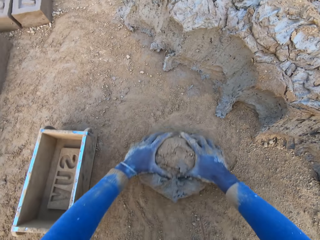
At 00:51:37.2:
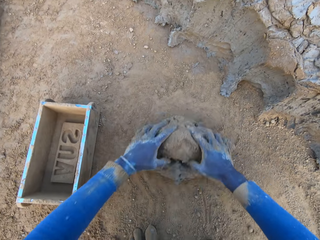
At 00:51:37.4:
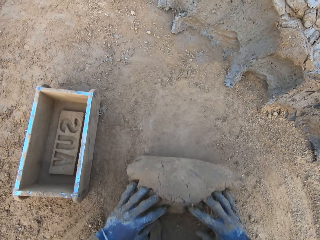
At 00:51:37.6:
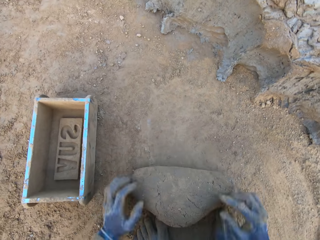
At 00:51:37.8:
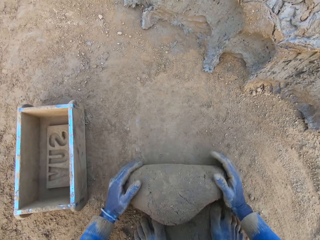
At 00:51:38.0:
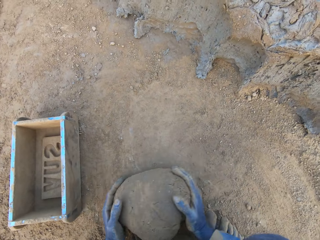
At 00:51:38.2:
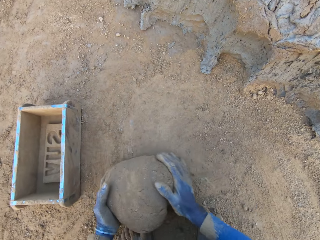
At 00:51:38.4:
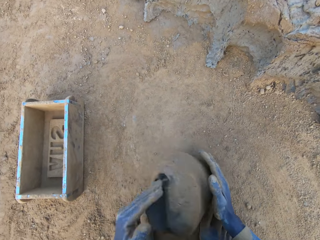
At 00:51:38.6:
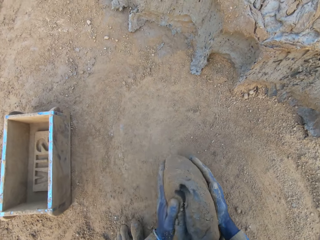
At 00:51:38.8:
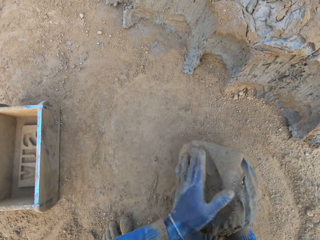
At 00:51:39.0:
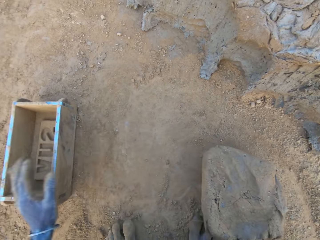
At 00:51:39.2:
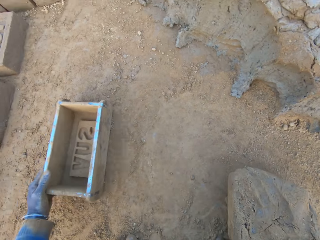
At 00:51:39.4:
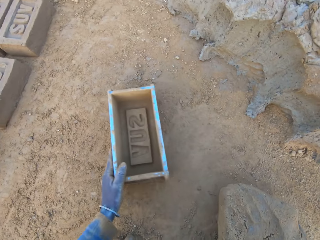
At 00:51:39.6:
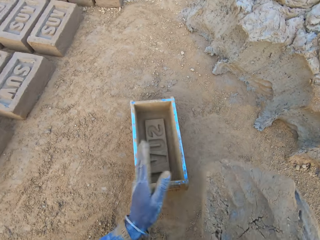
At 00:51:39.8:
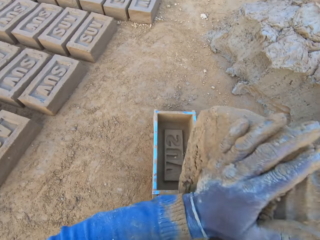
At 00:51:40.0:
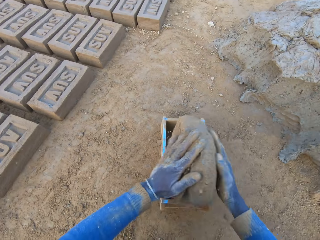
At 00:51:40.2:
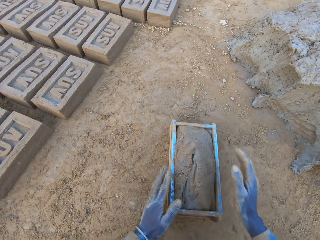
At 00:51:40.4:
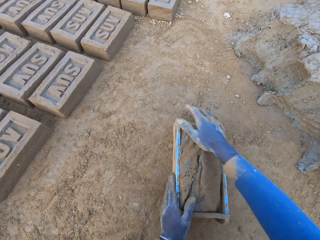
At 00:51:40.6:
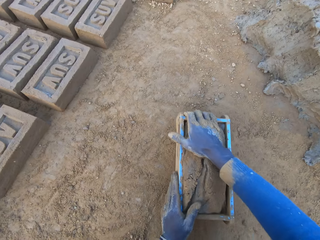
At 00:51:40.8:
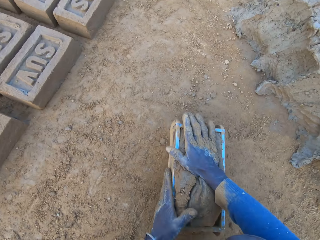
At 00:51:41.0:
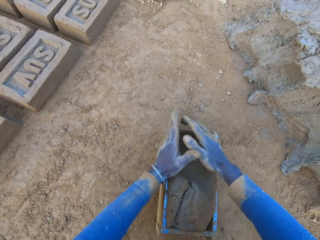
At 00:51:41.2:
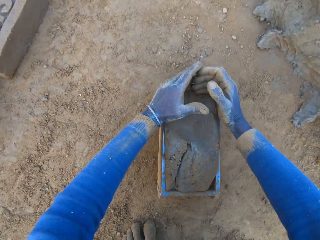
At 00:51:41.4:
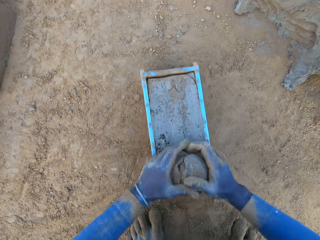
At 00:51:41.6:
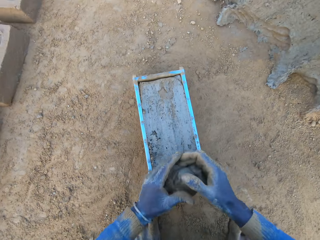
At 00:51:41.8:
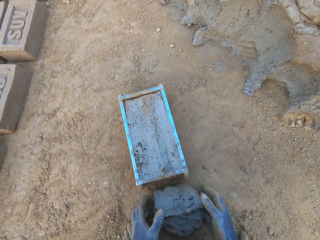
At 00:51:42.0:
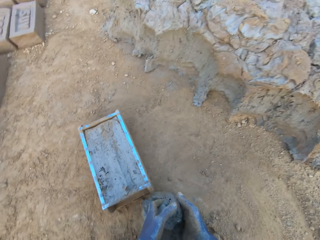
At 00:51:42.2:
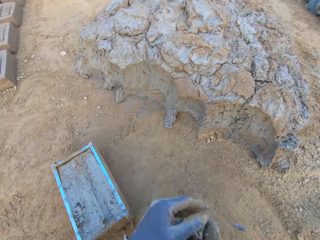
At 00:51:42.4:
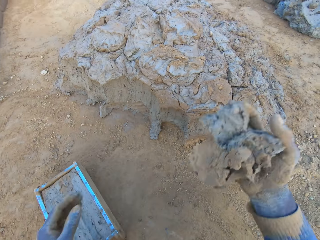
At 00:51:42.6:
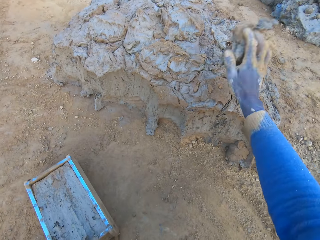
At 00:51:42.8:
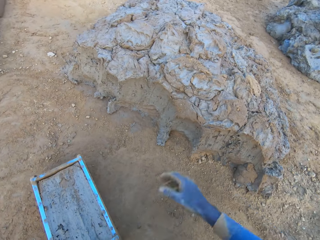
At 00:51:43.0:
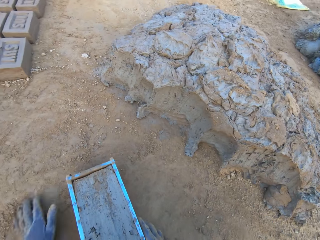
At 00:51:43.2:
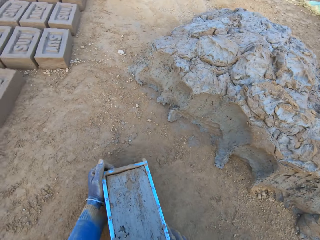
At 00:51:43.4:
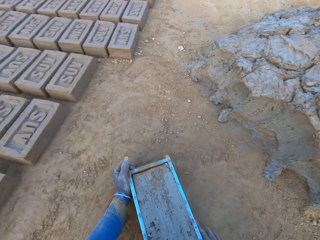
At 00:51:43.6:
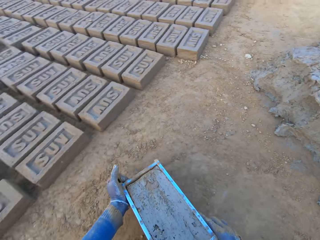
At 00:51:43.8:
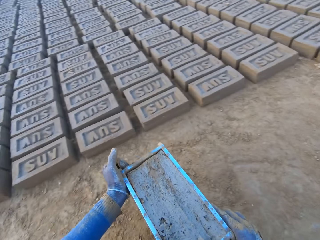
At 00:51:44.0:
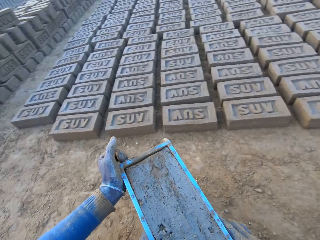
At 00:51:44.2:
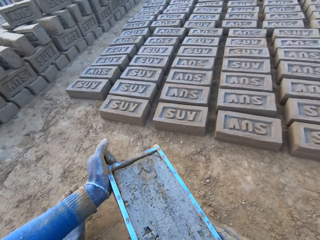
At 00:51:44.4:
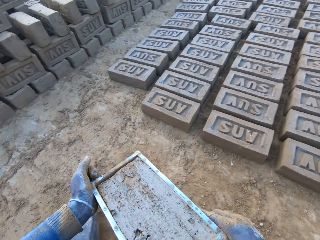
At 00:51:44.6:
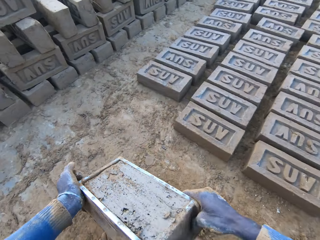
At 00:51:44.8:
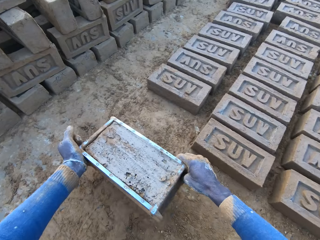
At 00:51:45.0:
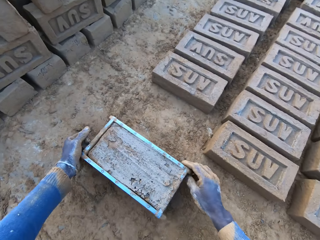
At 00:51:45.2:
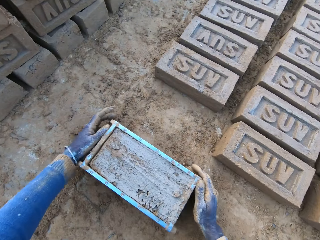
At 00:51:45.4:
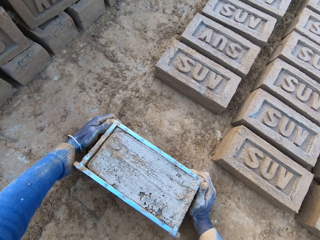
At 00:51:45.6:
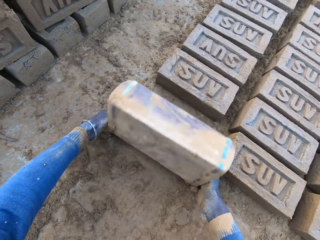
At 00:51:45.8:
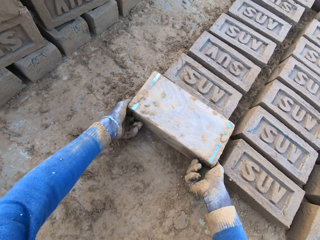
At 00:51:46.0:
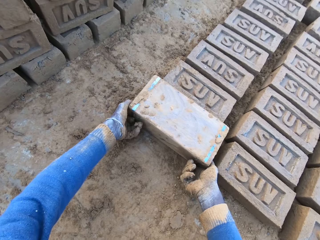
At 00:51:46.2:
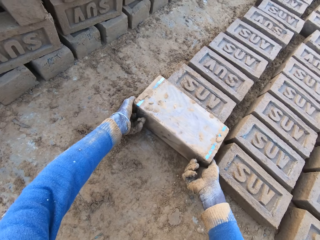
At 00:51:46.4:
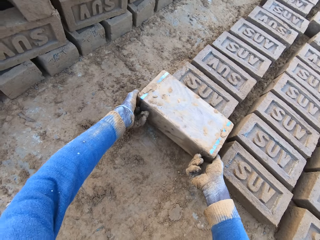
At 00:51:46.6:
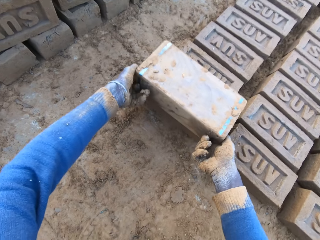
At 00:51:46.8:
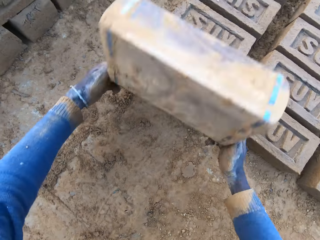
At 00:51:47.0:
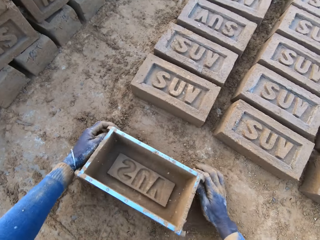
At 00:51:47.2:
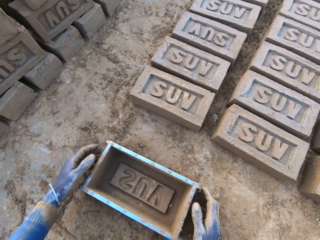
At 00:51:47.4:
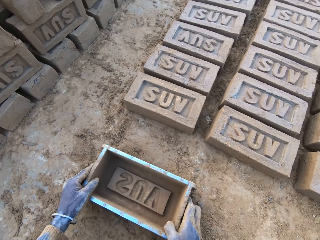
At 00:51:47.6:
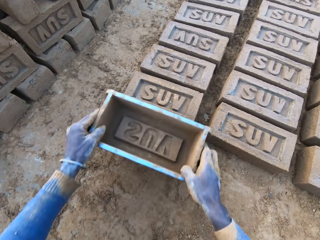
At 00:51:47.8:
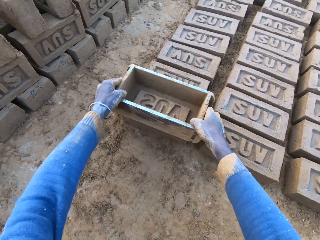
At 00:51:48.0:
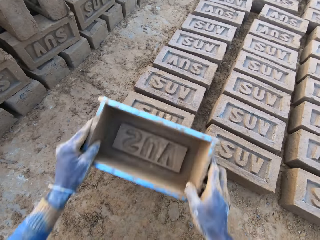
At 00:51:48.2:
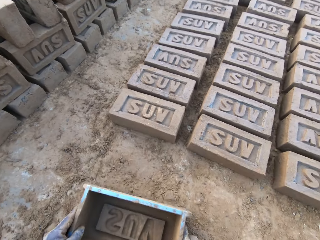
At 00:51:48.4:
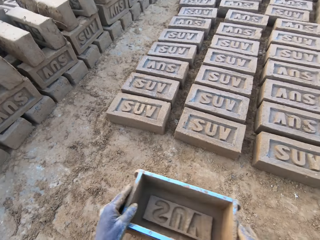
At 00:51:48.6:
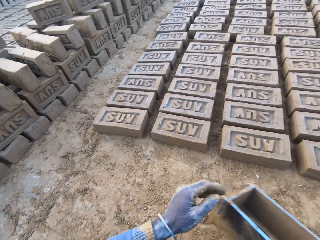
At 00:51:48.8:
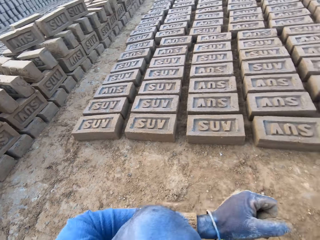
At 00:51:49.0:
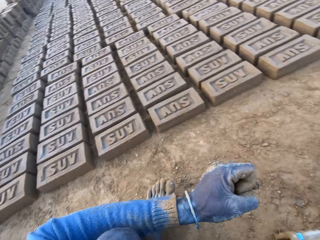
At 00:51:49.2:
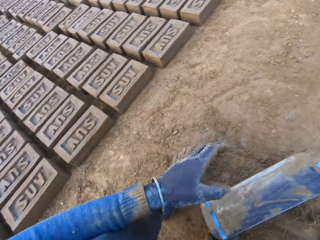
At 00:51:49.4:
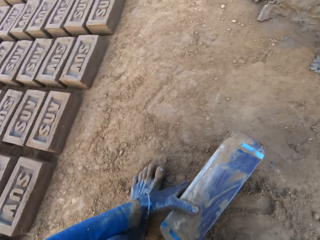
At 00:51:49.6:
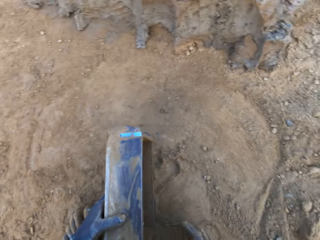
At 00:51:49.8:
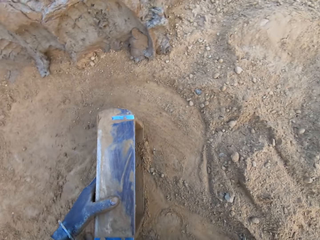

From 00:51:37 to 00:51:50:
The camera wearer mixes the concrete with his hands. He shifts the iron brick mold on the ground with his left hand. He drops the concrete in the iron brick mold. He removes the excess concrete from the iron brick mold. He drops the excess concrete on the heap of concrete on the ground. He carries the iron brick mold from the ground with his two hands. He drops the iron brick mold on the ground beside other bricks. He turns the iron brick mold on the ground. He removes the wooden brick molds. He drops the iron brick mold on the ground. He hits the brick with the iron brick mold in his hands.

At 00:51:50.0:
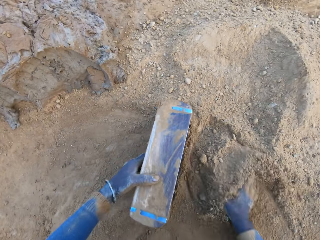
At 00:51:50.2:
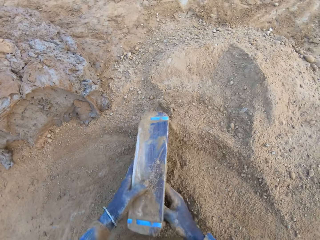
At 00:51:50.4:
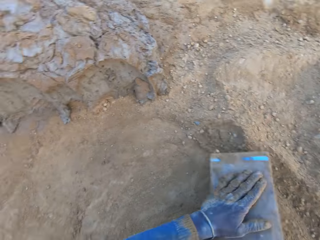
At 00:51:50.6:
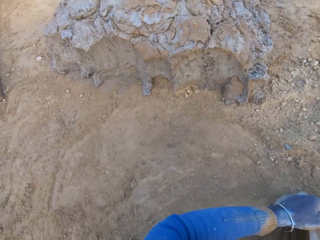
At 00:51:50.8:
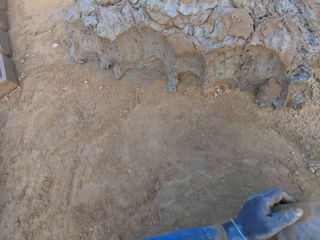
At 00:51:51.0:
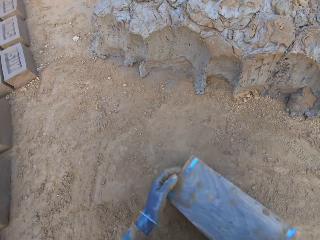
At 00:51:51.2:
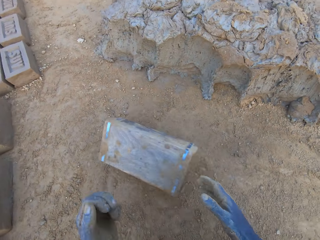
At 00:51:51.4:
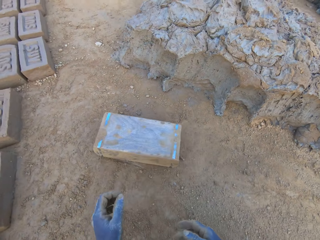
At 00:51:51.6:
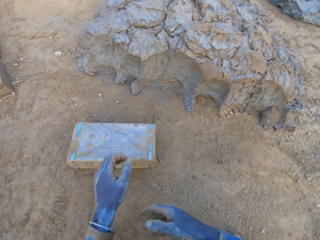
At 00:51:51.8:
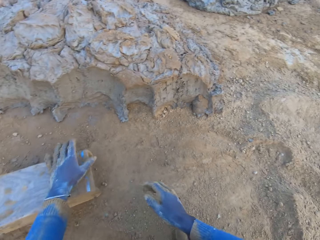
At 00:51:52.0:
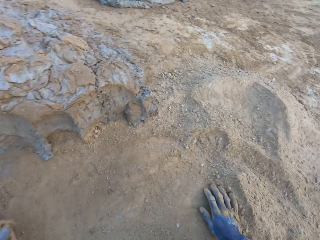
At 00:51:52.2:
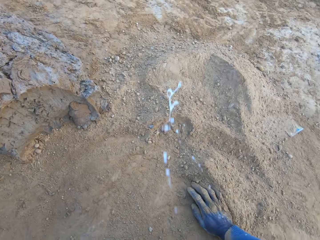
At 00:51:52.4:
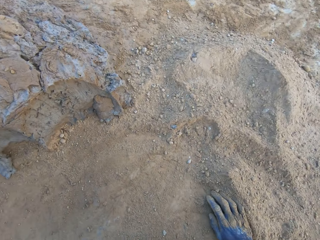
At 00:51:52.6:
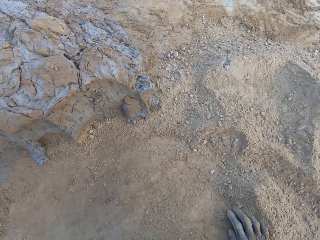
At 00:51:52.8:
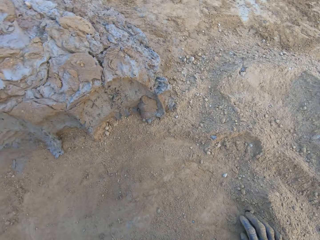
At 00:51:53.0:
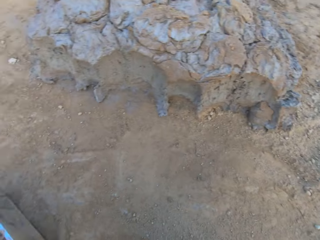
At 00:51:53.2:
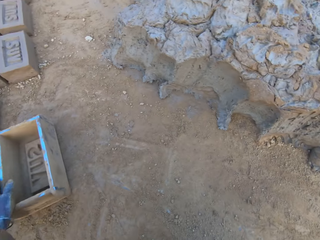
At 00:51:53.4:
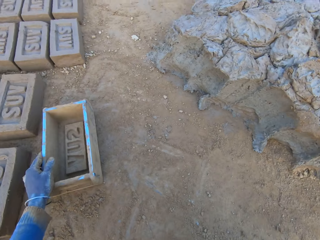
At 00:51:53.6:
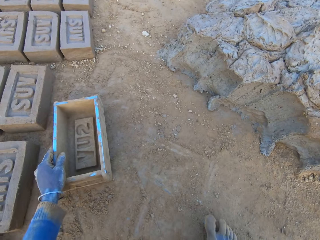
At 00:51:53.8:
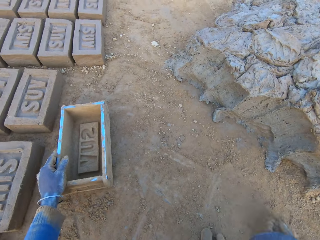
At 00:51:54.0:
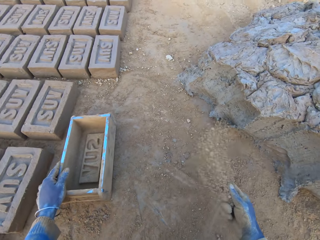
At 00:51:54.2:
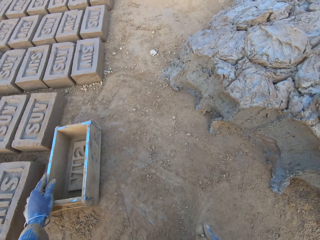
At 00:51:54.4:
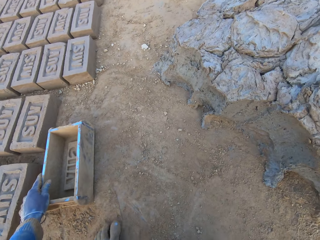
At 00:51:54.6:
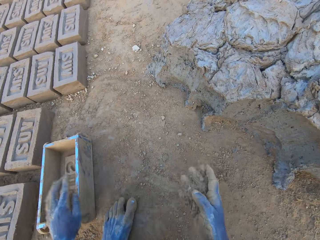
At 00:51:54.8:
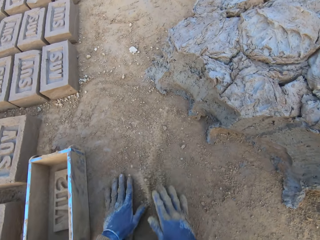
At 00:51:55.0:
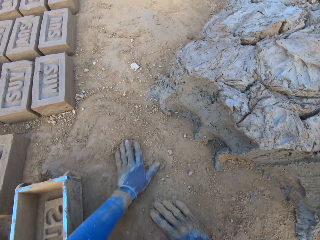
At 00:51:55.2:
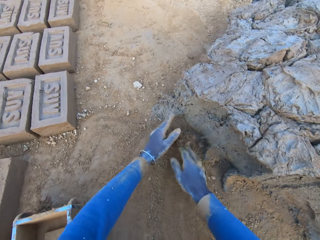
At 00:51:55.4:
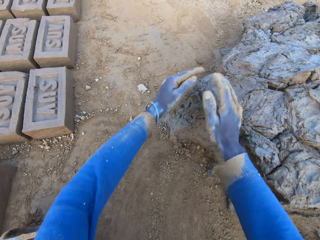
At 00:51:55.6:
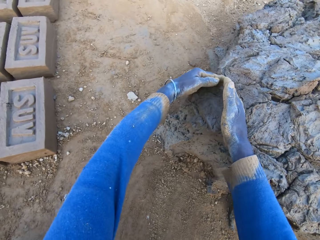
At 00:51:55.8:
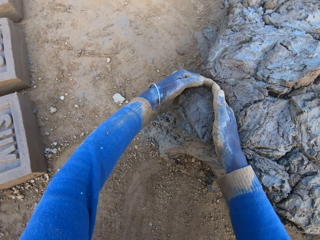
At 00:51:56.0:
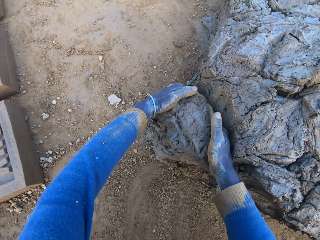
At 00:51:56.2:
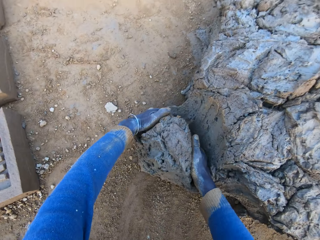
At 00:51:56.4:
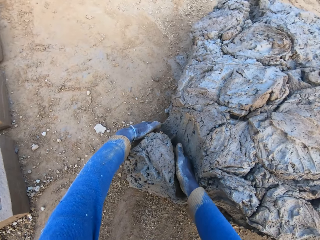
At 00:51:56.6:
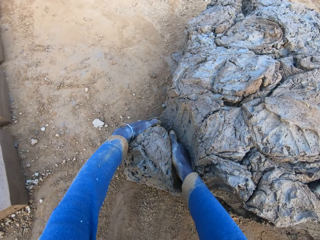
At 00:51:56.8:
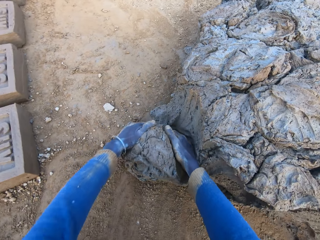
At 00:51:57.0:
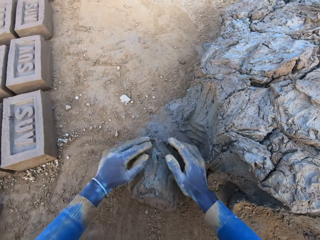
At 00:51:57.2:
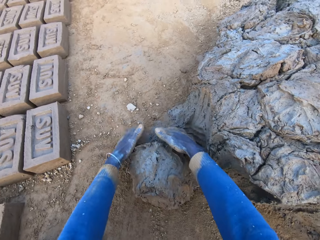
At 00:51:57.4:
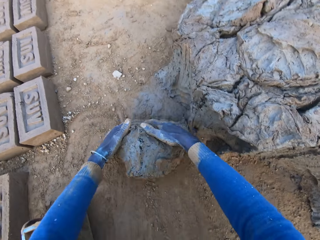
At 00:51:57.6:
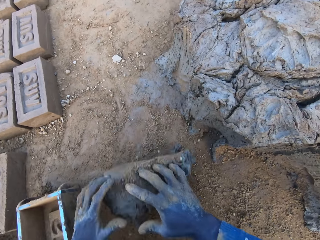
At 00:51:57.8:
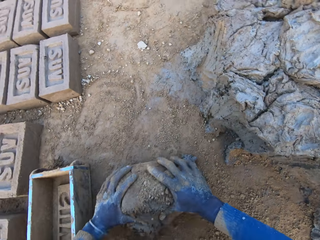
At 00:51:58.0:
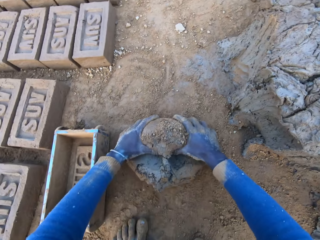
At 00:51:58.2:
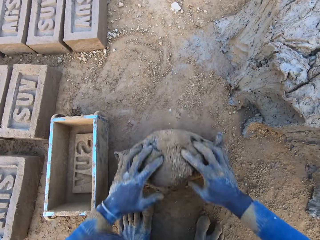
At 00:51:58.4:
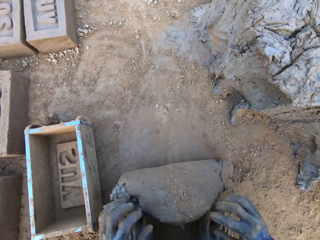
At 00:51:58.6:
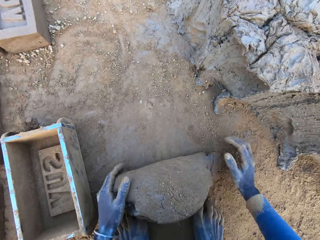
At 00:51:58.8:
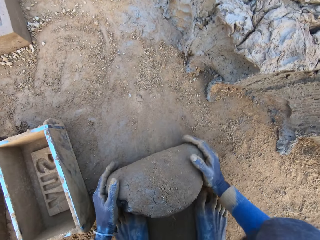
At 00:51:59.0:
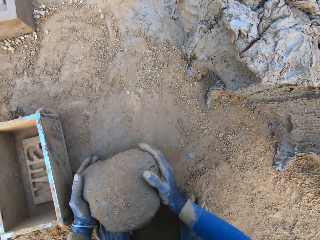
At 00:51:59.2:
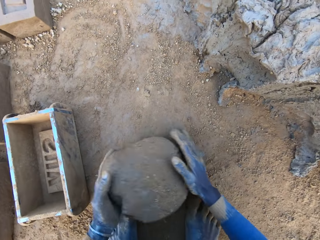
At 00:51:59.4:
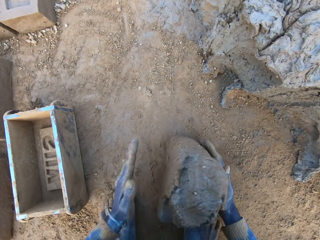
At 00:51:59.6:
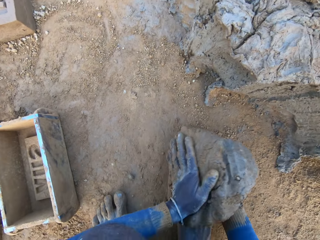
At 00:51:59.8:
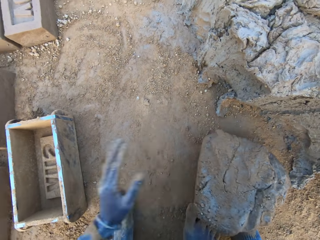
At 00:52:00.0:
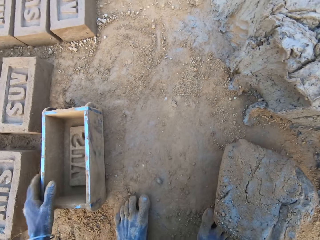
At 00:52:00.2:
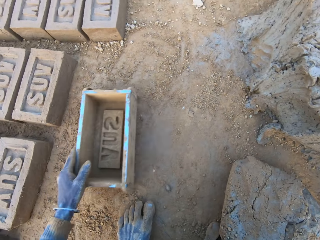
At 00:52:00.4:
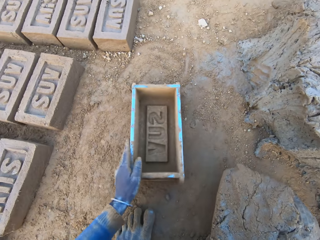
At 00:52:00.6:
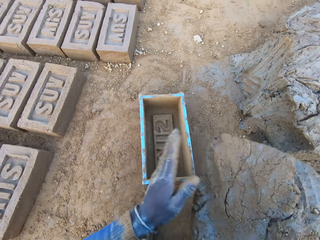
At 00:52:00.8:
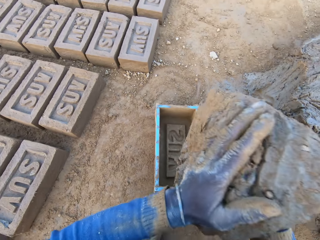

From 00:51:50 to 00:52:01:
The camera wearer scoops soil. He pours sand from the ground into the iron brick mold with his right hand. He removes the sand from the iron brick mold. He spits on the ground. He pours sand on the ground with his right hand. He spreads soil with hands. He rubs his two hands on the ground. He scoops molded clay. He cuts a portion of the concrete from a heap of concrete with his hands. He mixes the concrete with his hands. He shifts the iron brick mold on the ground with his left hand.
